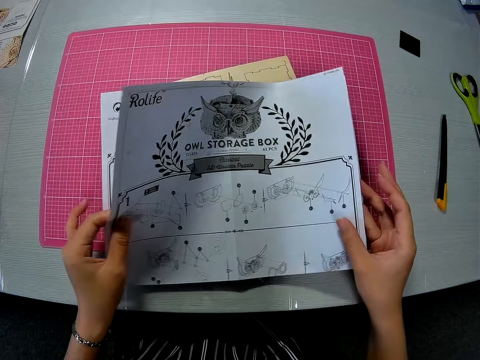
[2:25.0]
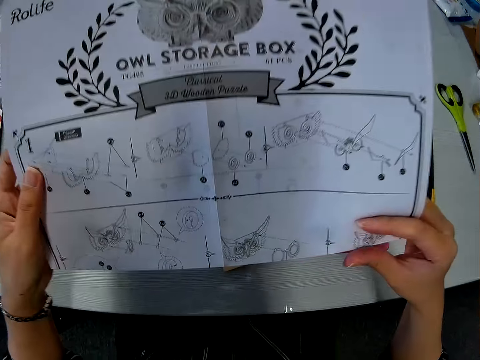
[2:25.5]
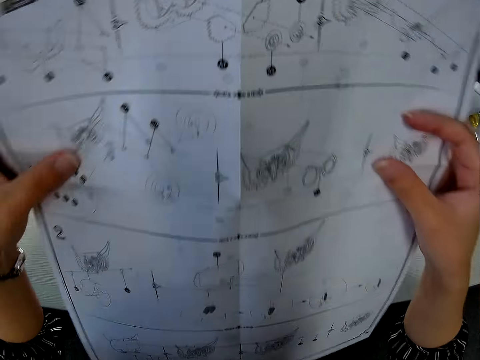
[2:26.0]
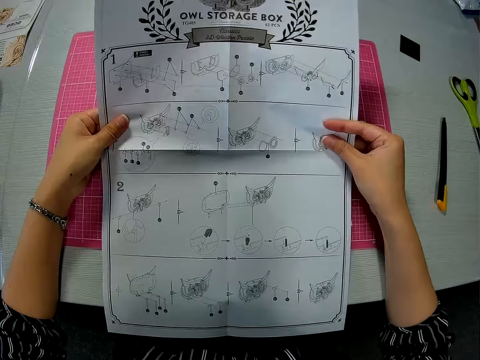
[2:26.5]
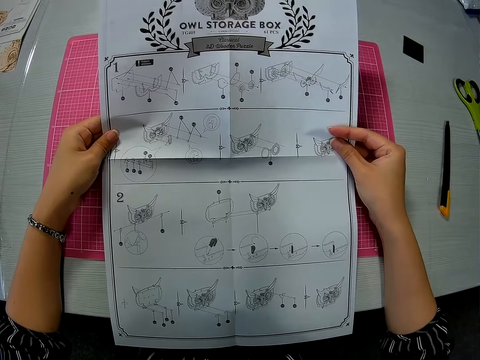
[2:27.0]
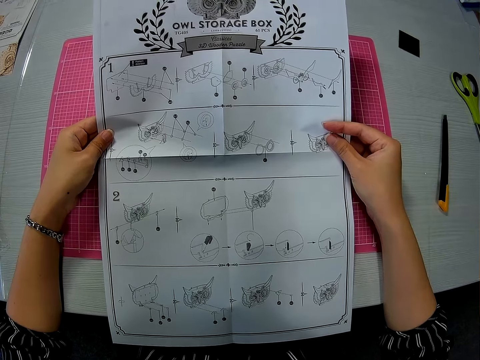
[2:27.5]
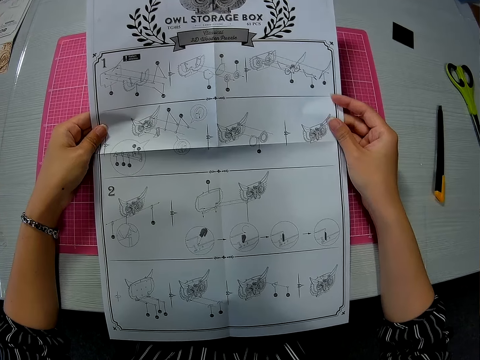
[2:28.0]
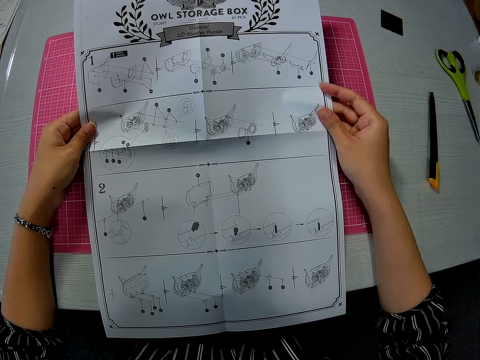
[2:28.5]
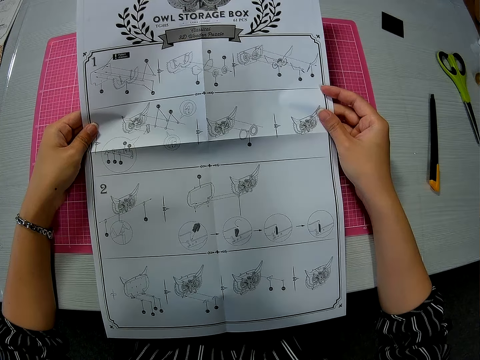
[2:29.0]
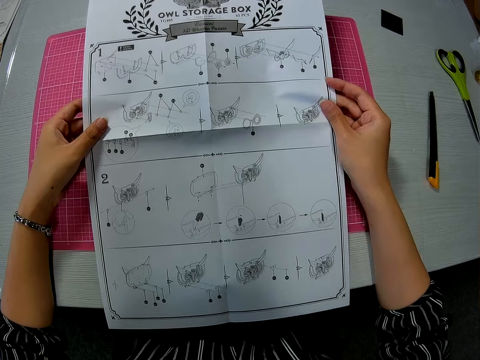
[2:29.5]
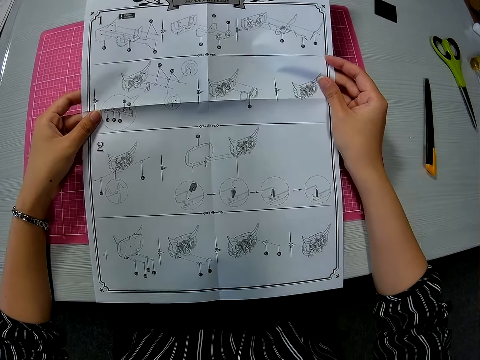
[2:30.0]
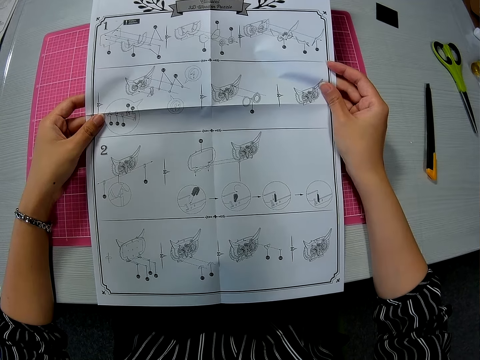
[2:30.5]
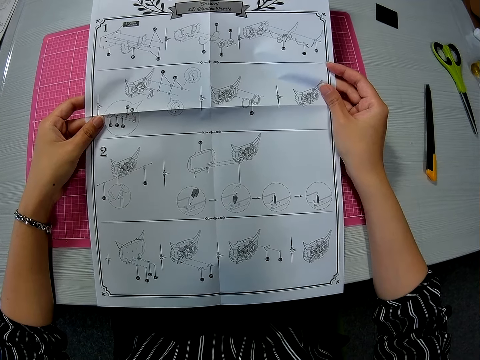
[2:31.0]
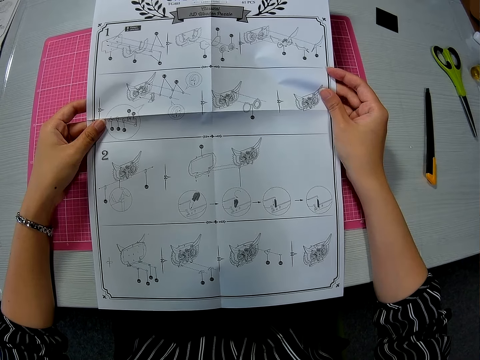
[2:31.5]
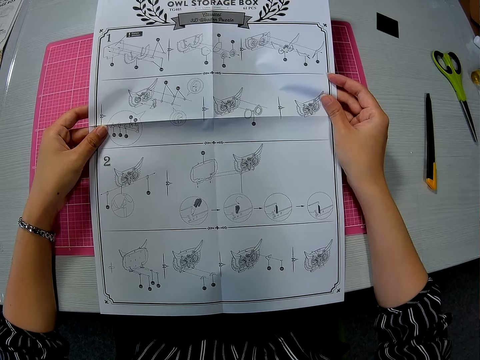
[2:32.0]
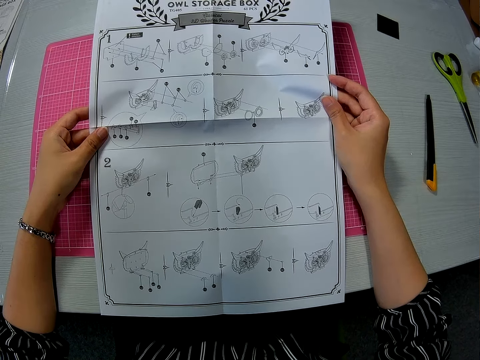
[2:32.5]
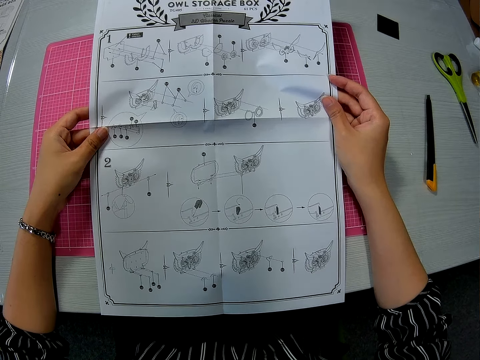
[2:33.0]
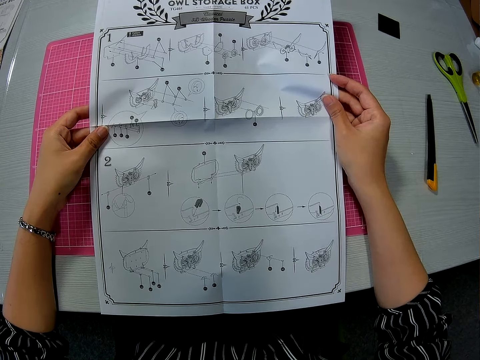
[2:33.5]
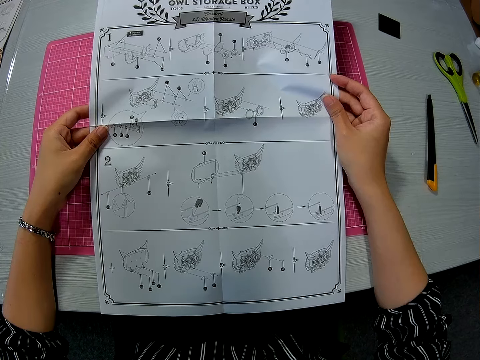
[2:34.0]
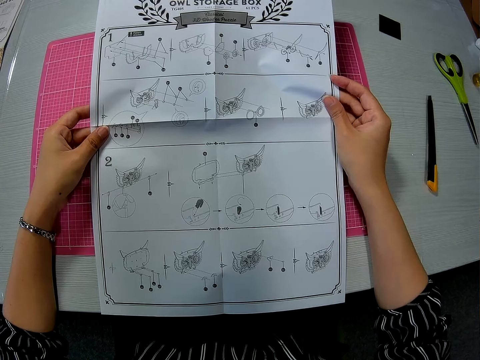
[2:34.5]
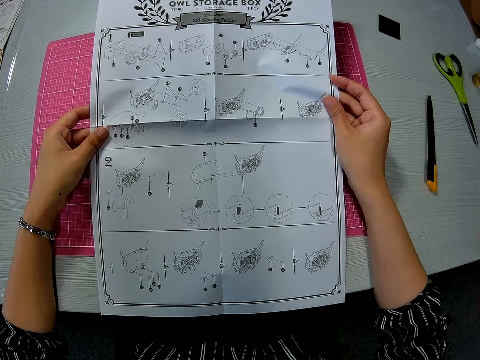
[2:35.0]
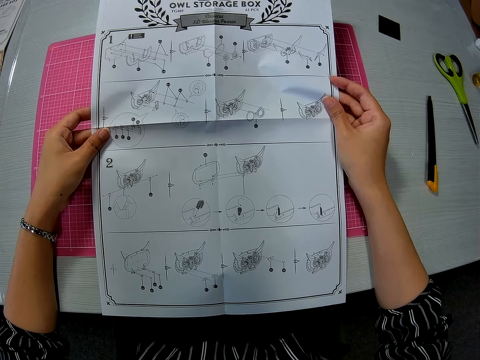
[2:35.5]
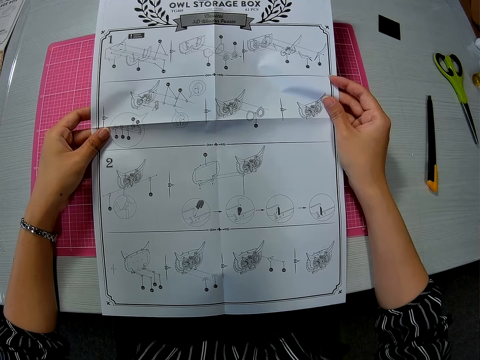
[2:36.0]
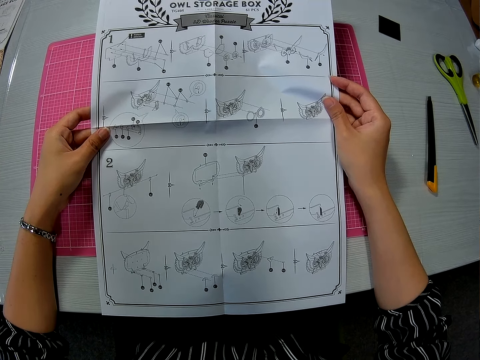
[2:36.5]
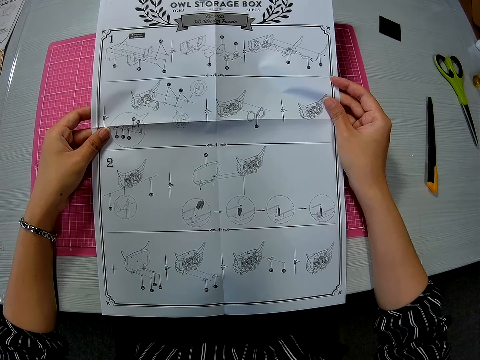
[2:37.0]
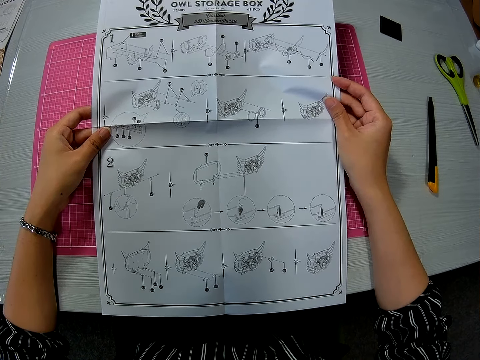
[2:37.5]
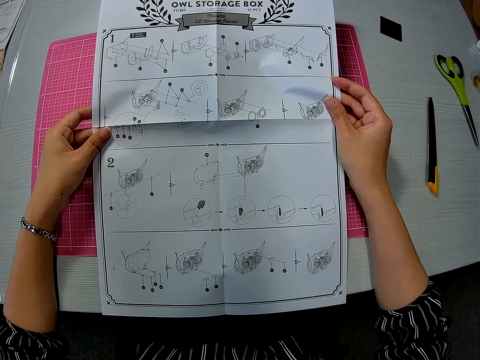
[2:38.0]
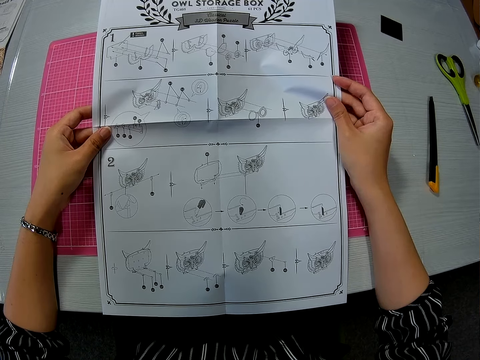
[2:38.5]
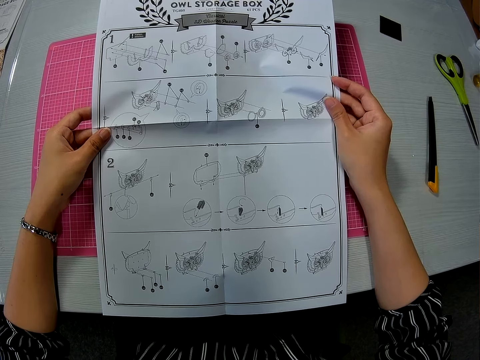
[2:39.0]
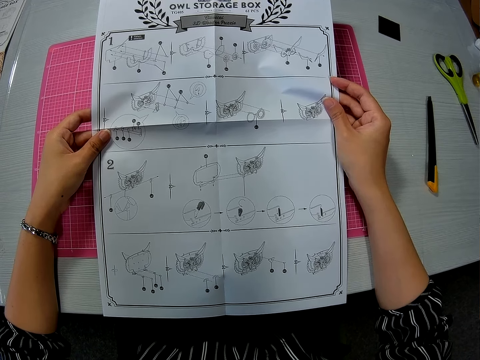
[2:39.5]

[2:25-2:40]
The camera wearer opens the paper. They look at the paper.

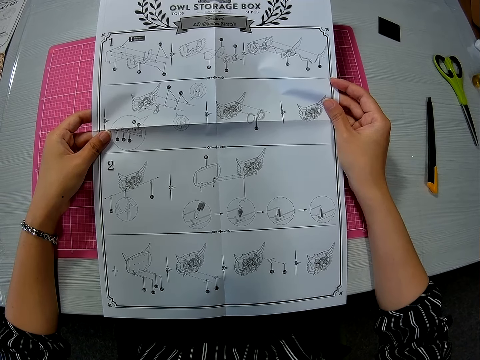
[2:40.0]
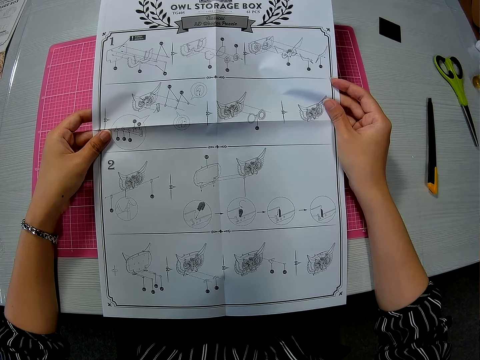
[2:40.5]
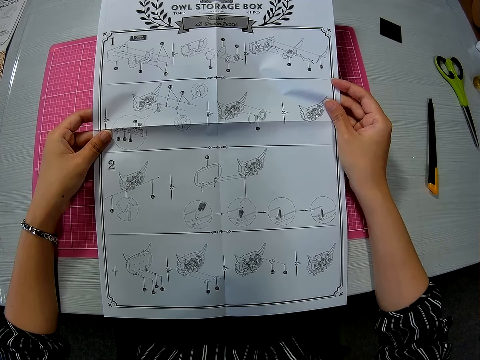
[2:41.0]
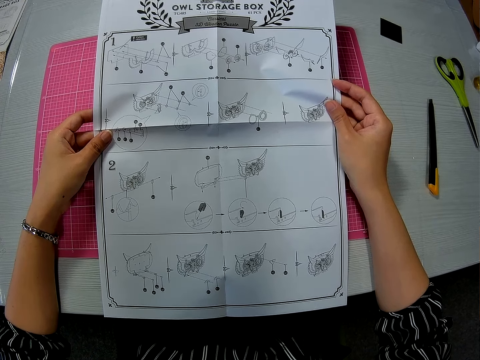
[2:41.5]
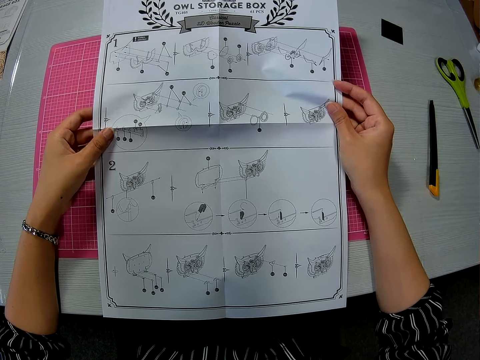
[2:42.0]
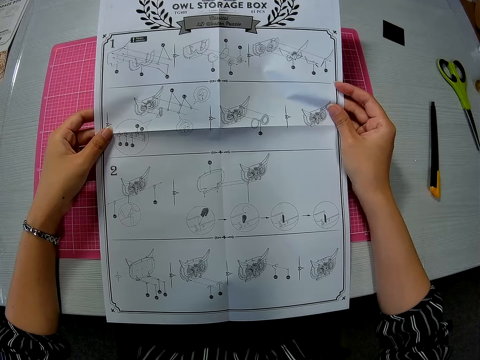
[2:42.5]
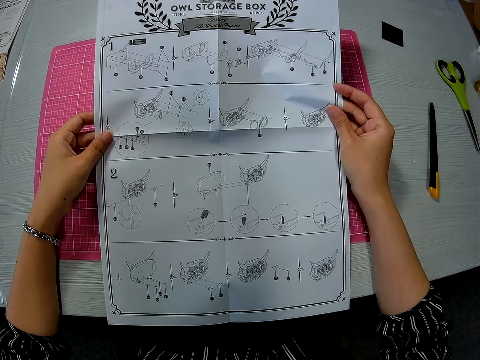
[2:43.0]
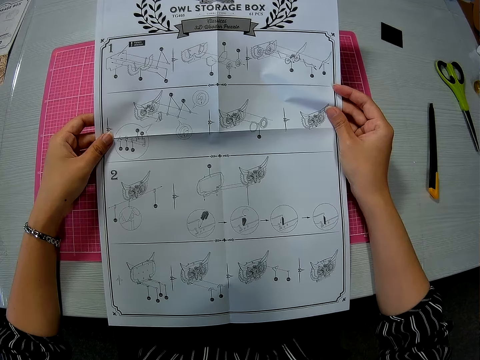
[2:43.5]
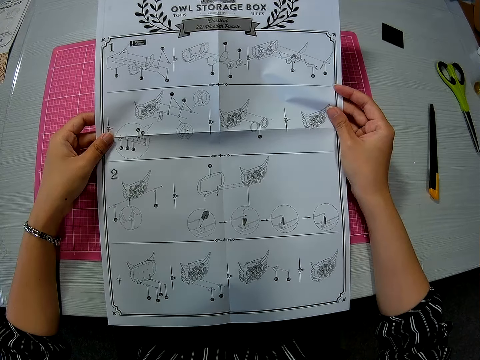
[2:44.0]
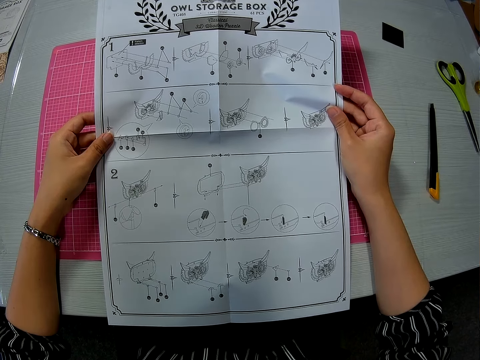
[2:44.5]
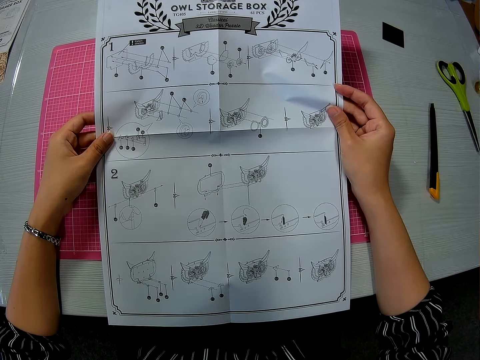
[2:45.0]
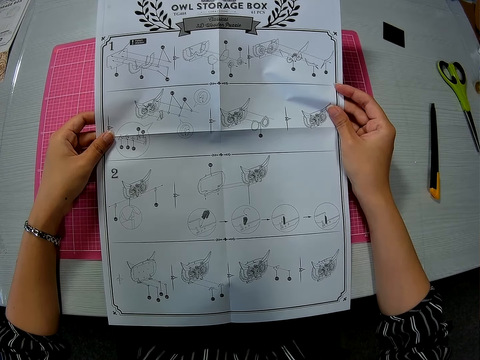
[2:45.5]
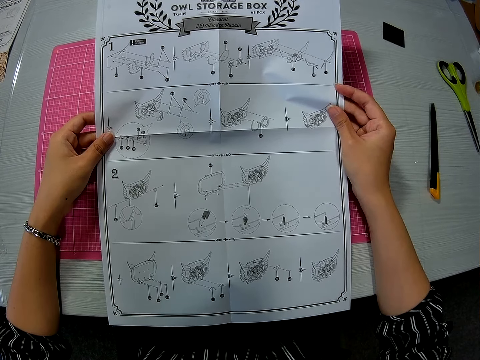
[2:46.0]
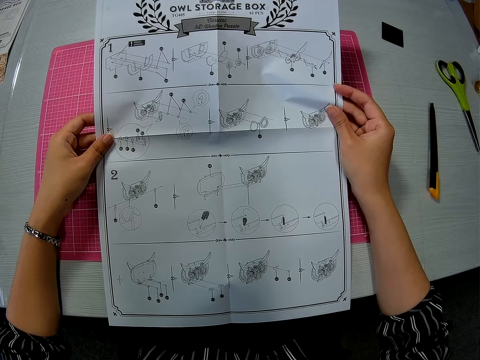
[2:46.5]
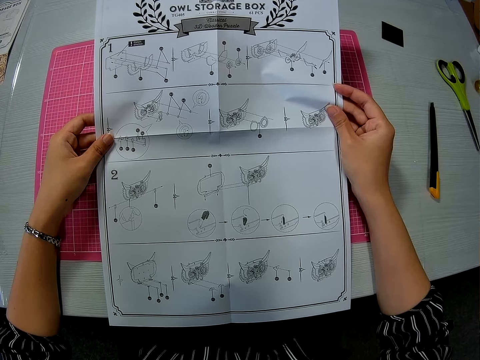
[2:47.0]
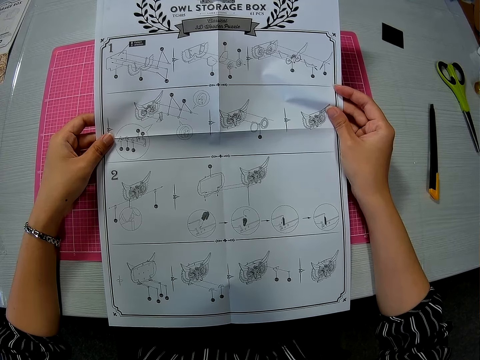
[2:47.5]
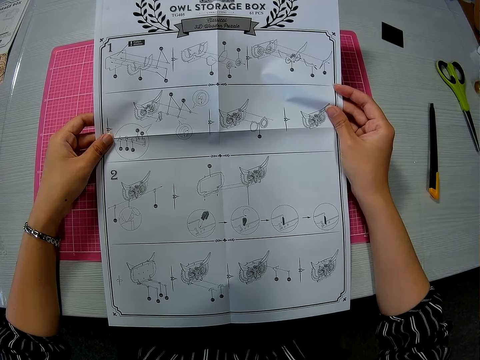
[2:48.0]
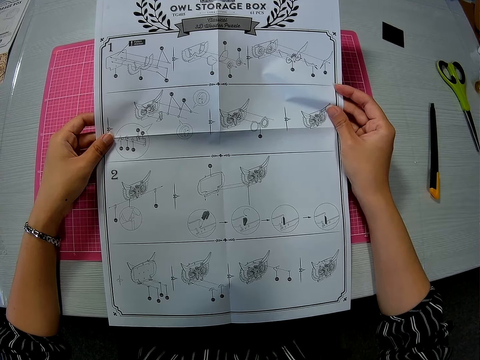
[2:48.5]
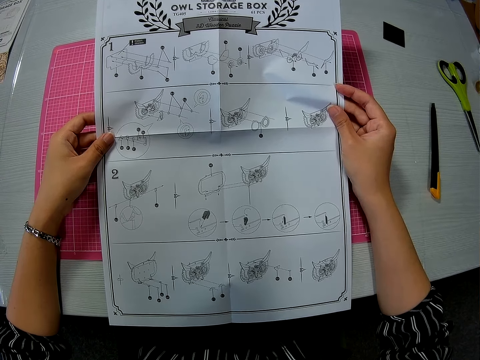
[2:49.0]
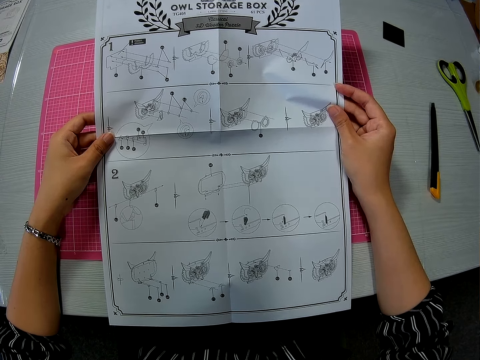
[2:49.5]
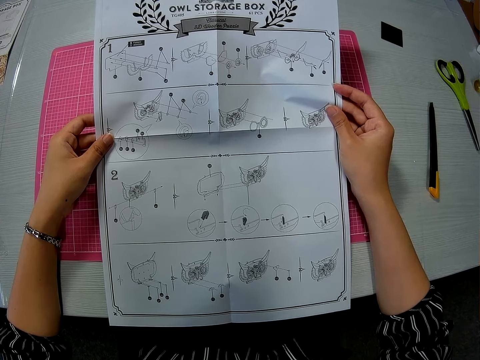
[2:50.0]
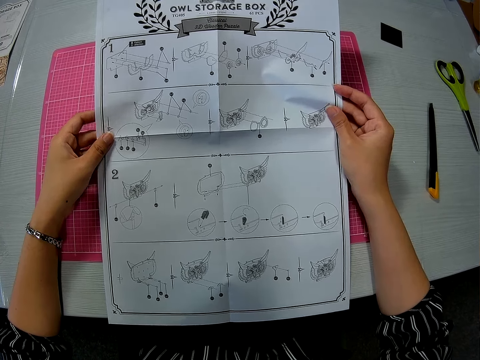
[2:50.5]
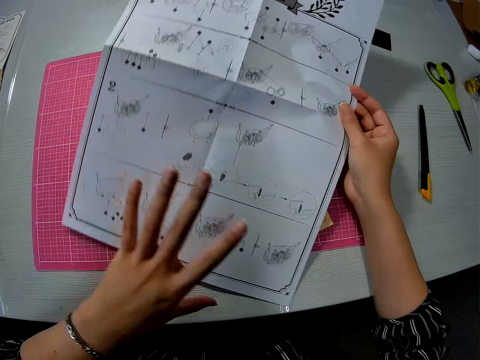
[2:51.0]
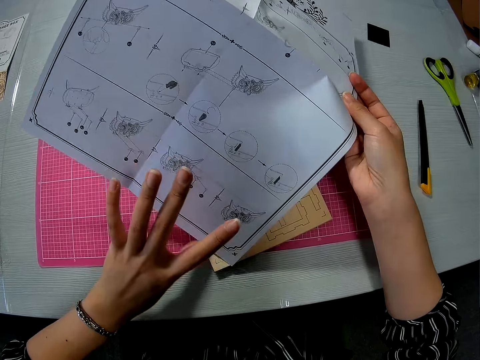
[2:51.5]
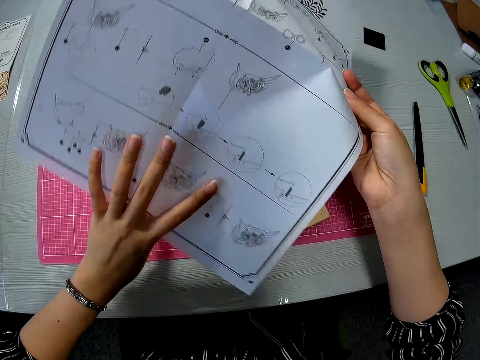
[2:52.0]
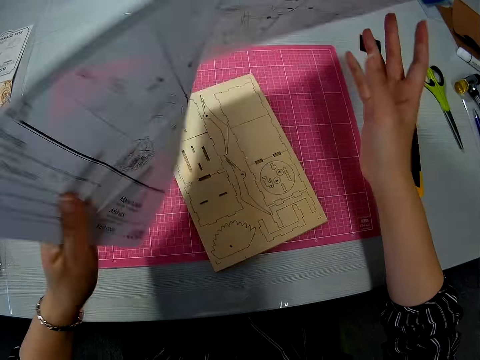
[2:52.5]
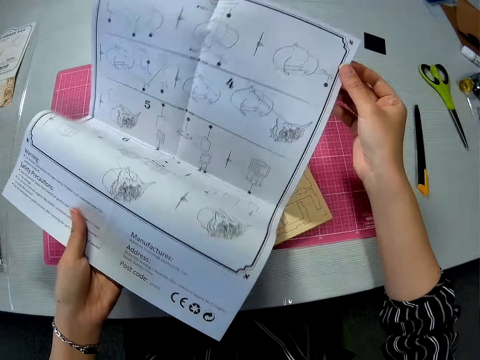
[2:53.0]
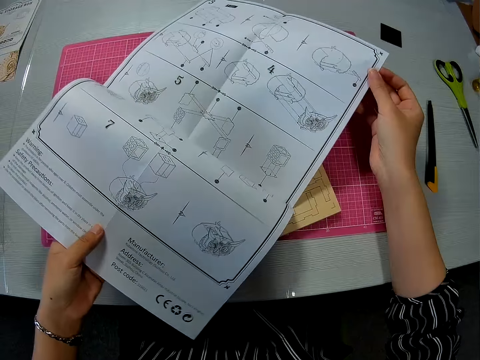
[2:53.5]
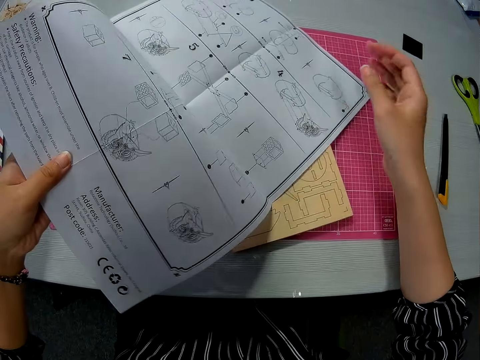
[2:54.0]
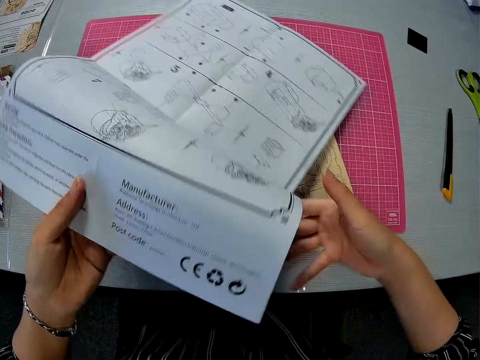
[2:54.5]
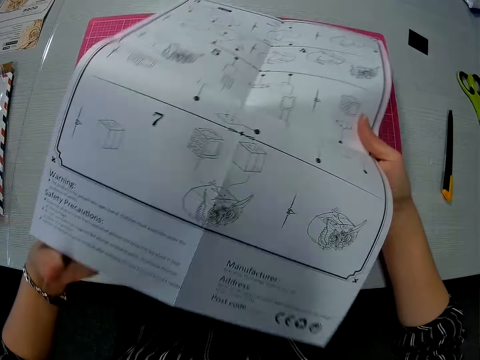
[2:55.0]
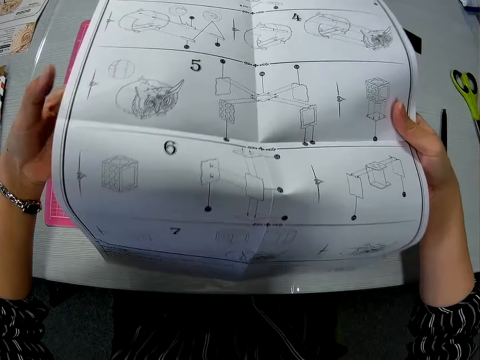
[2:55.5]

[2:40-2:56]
The camera wearer turns the paper to the other side.
